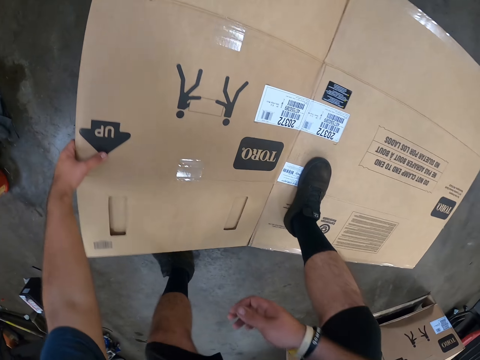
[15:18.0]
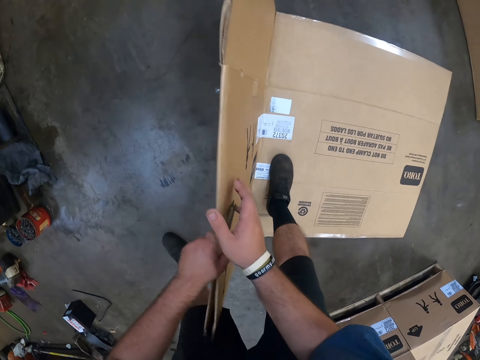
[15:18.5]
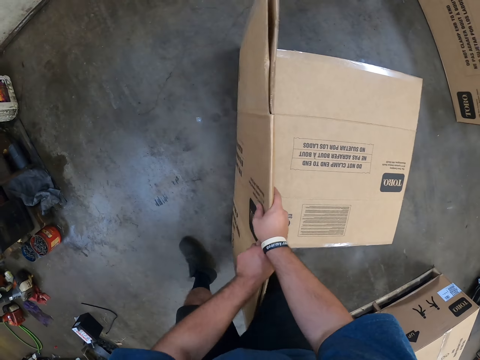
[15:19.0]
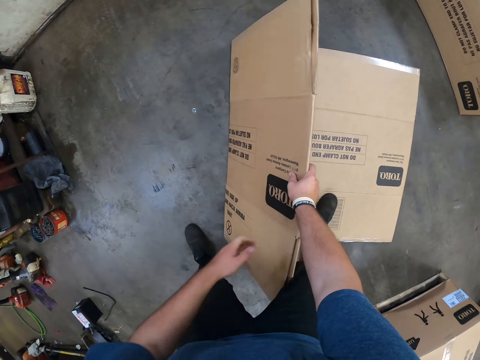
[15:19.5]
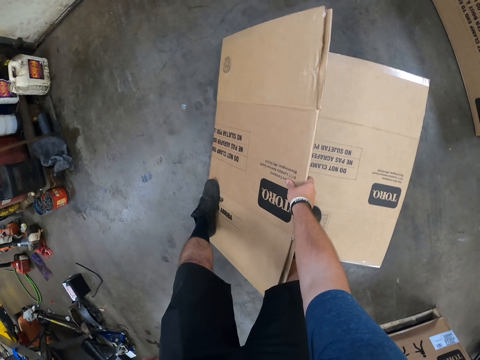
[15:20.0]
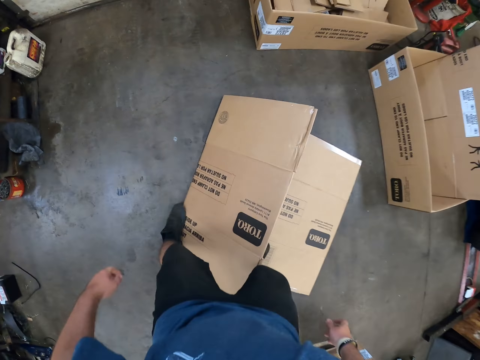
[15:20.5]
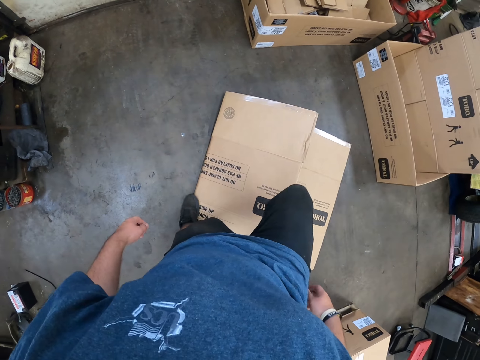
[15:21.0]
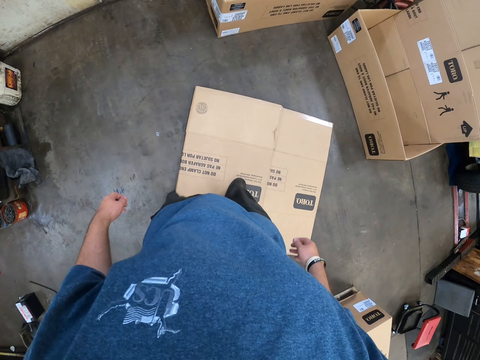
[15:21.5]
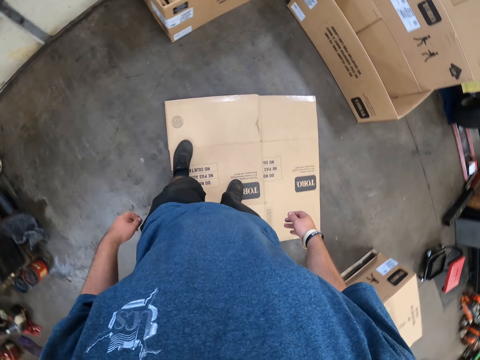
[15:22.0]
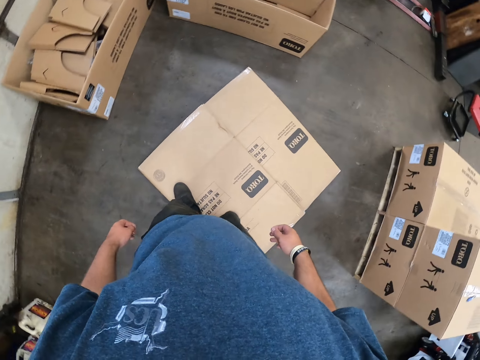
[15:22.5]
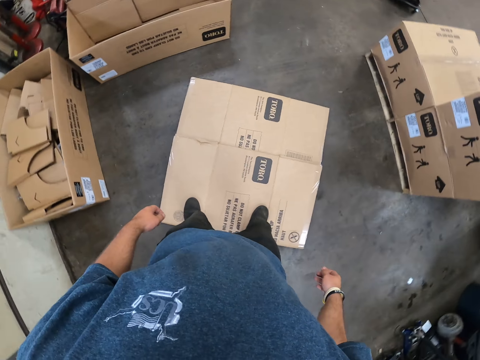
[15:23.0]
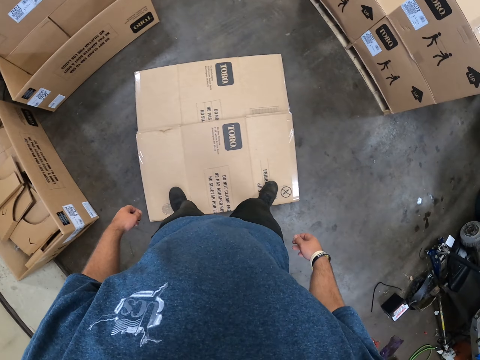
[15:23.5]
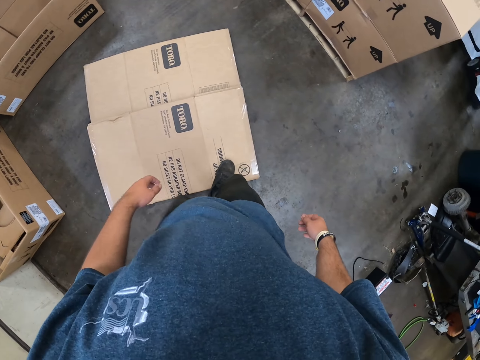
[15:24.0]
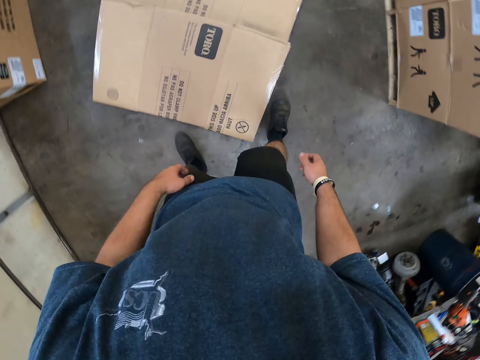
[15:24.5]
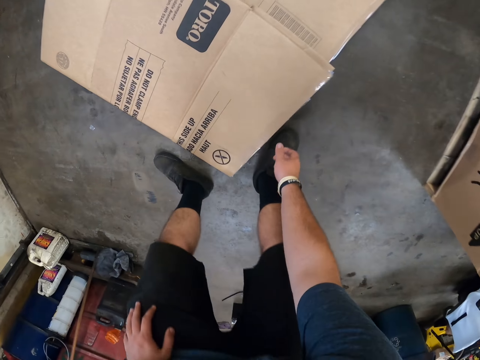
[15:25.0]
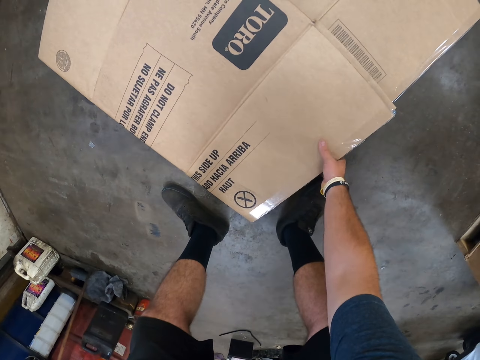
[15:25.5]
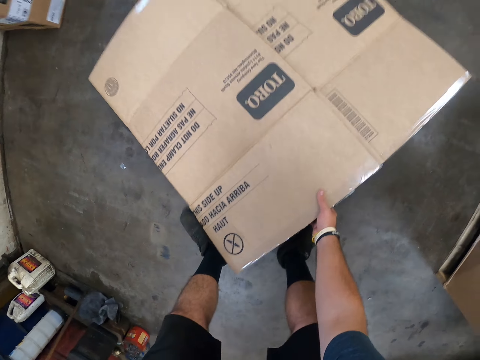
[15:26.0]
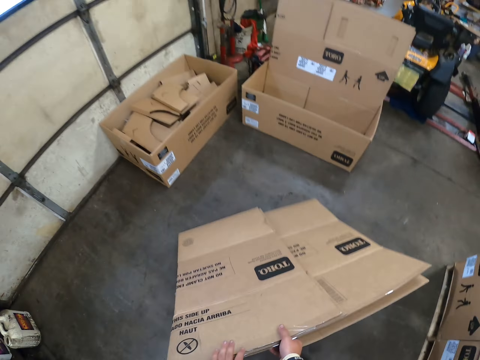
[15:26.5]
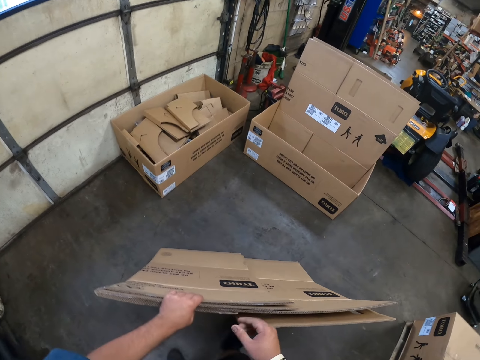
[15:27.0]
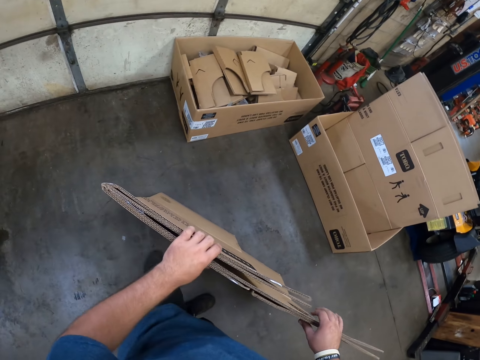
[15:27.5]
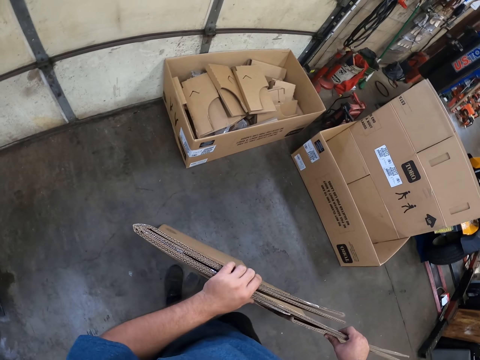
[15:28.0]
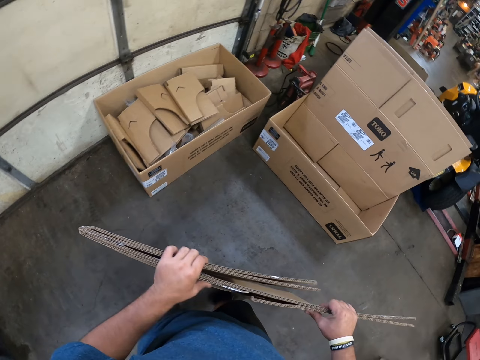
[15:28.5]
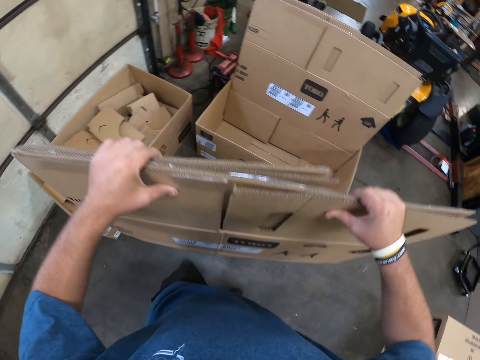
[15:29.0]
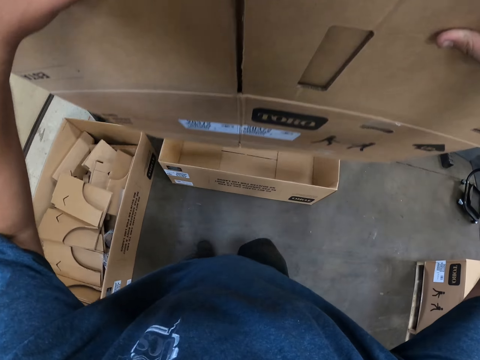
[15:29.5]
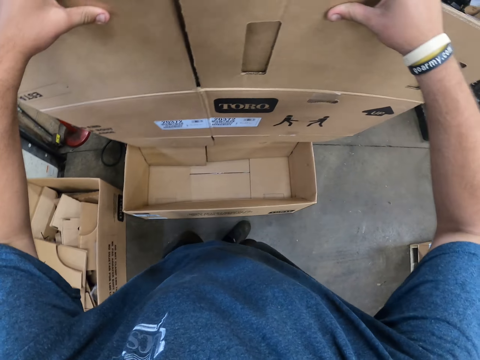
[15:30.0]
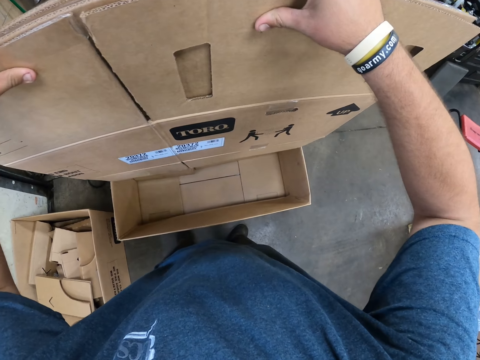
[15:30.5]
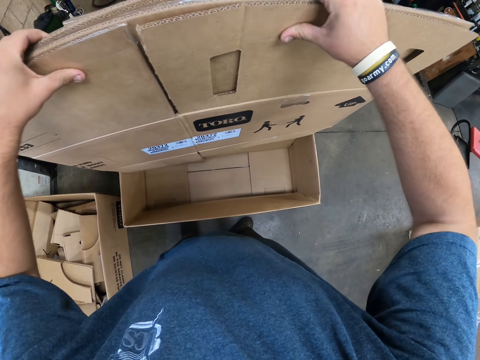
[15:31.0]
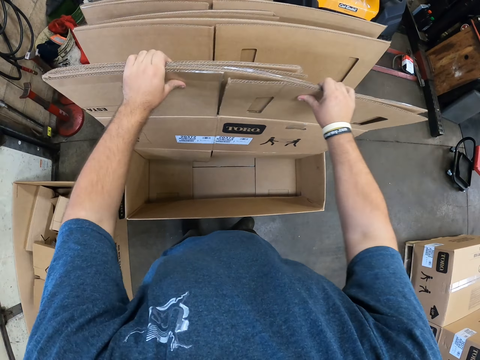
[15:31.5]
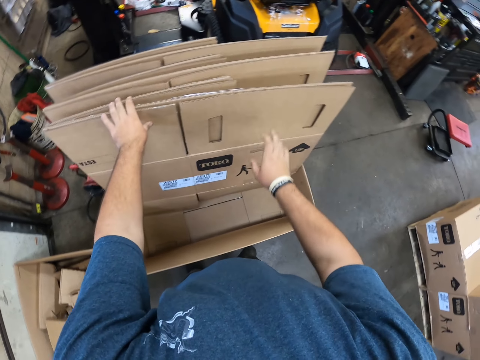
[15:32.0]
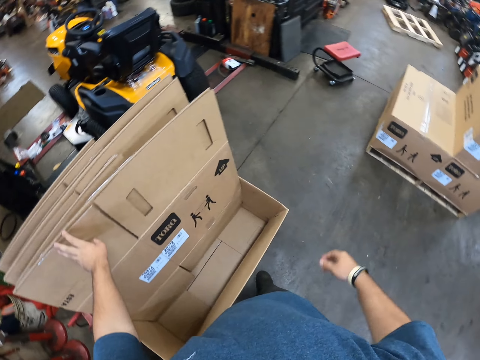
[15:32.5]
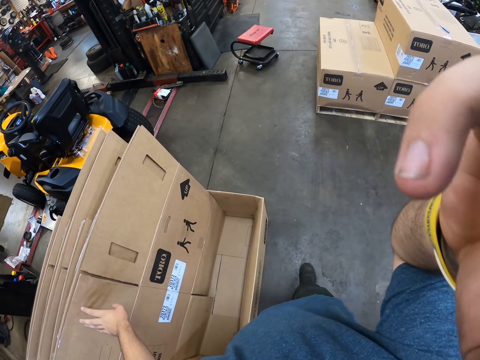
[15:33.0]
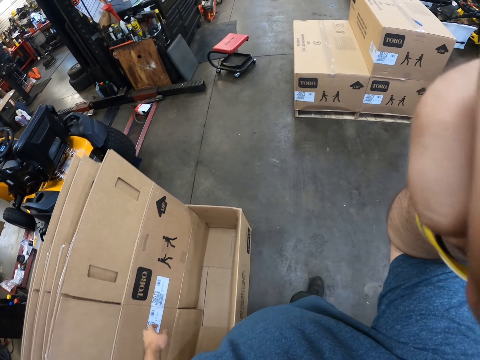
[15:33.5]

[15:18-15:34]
The camera wearer lifts the other part of the box. He folds the carton box and holds the box with both hands. He steps on the box with both legs. He picks up the box from the floor. He holds the carton box. He lifts the carton box. He leans the box with the other boxes. He places the carton box down. He lifts his right hand and adjusts the camera.
